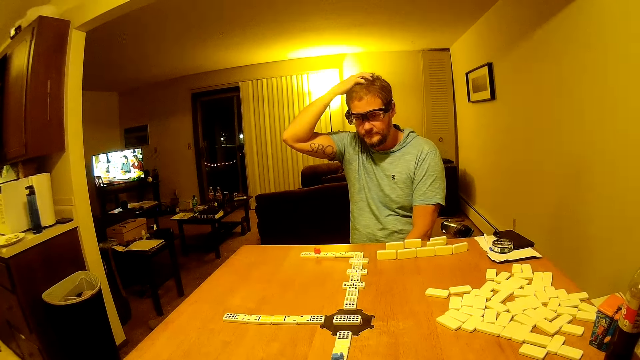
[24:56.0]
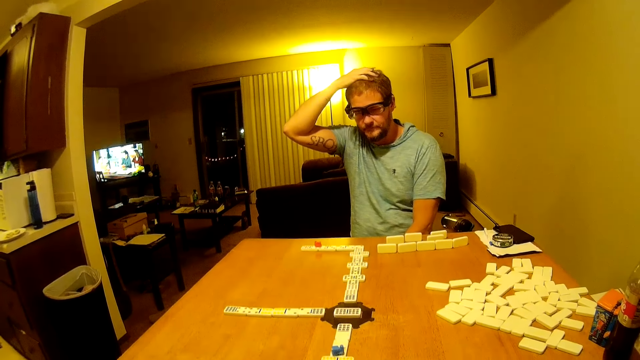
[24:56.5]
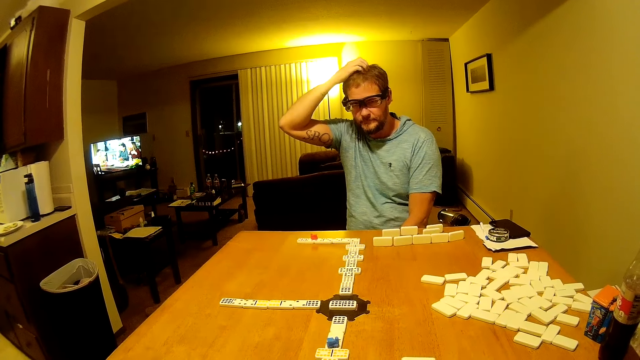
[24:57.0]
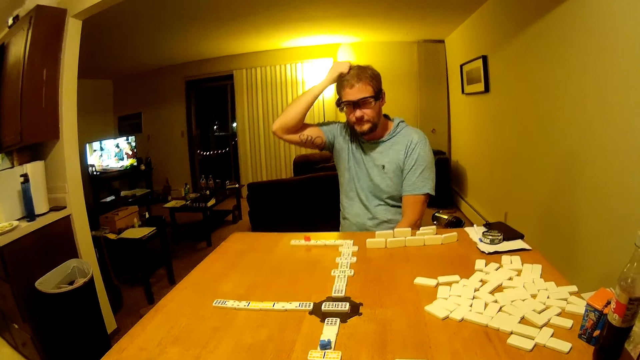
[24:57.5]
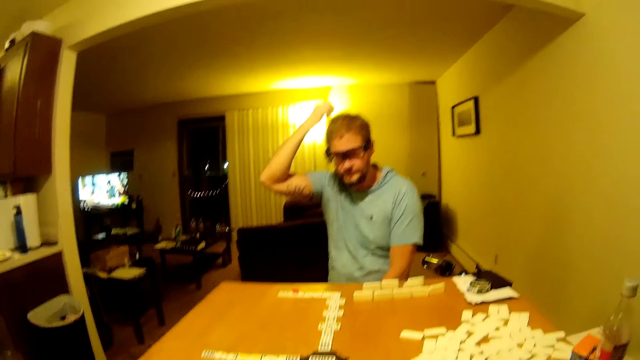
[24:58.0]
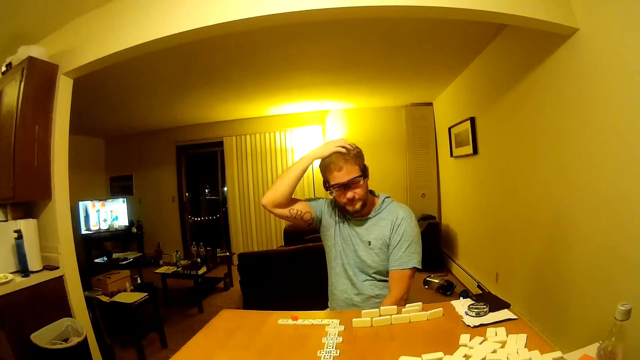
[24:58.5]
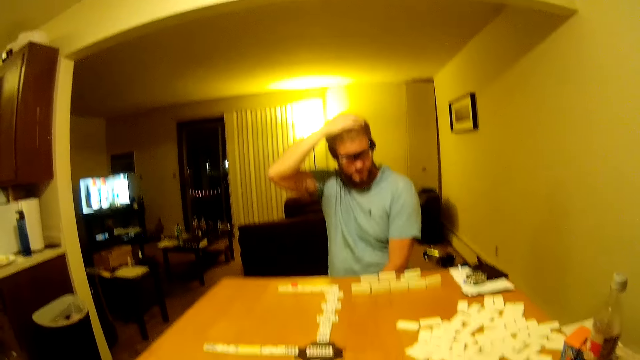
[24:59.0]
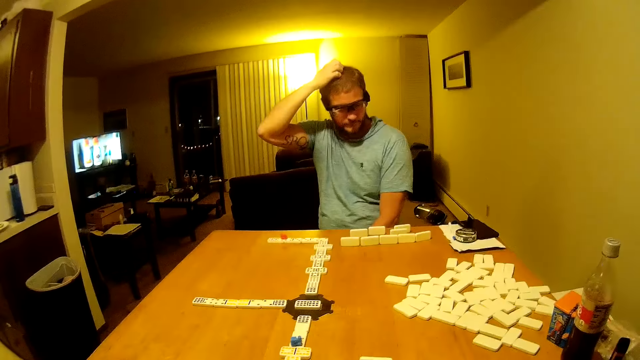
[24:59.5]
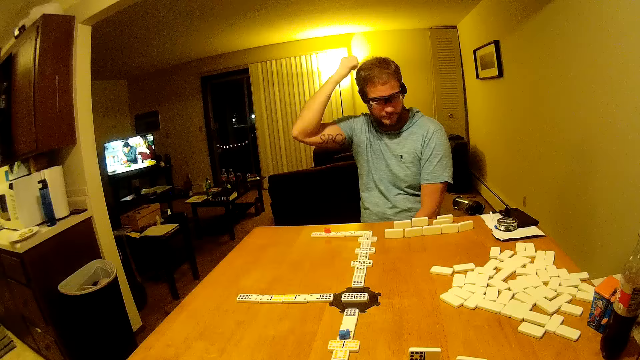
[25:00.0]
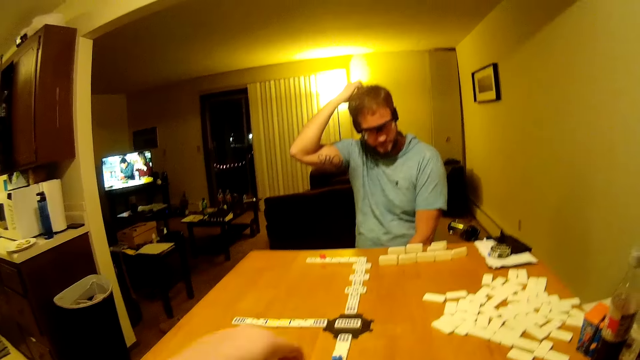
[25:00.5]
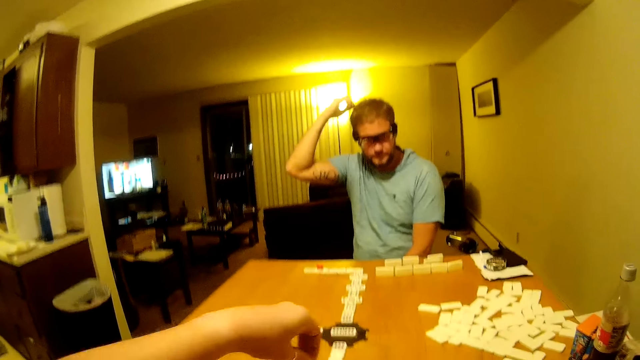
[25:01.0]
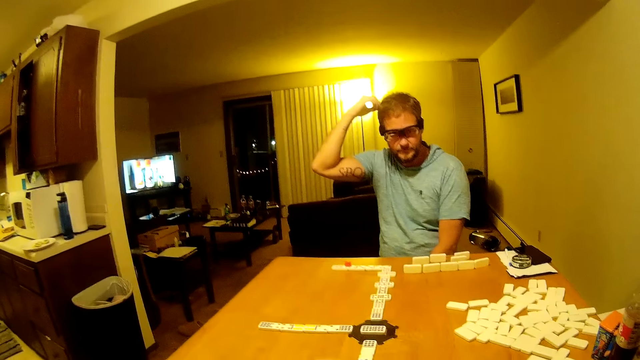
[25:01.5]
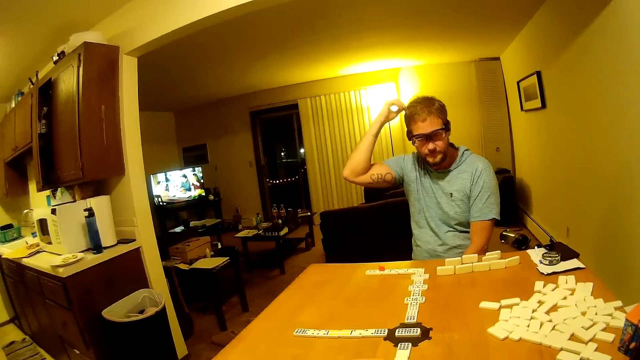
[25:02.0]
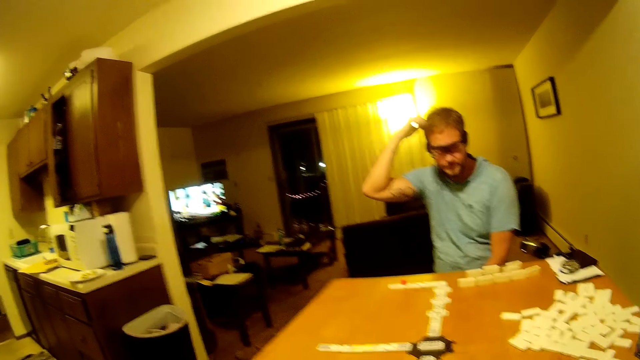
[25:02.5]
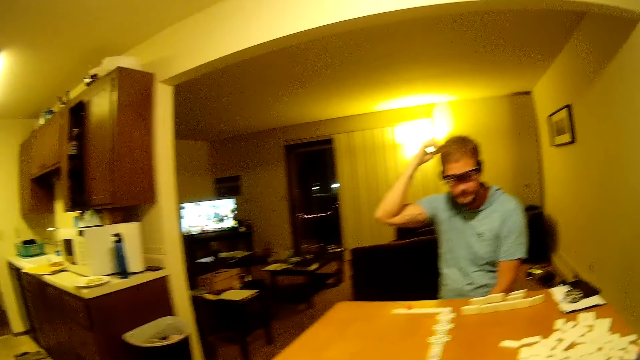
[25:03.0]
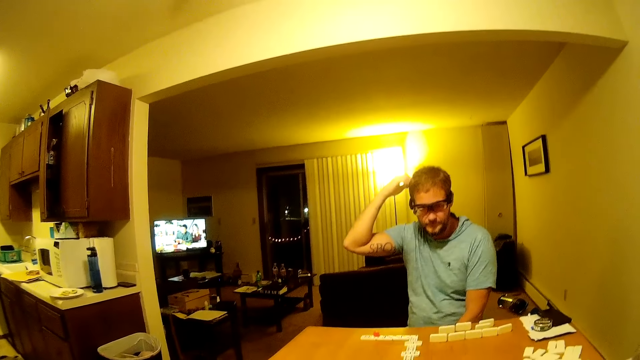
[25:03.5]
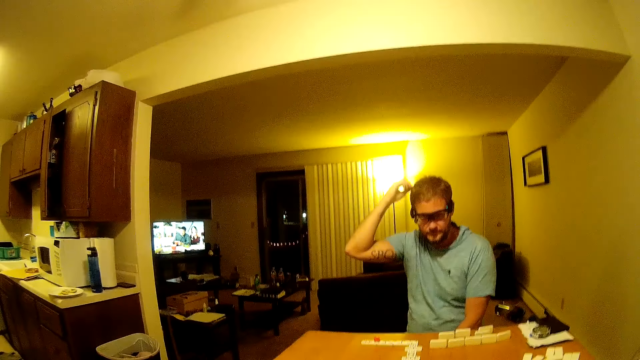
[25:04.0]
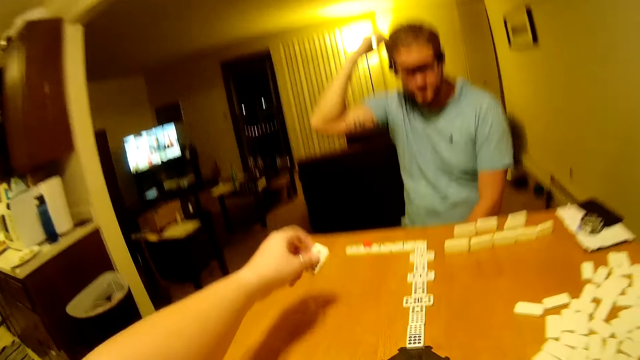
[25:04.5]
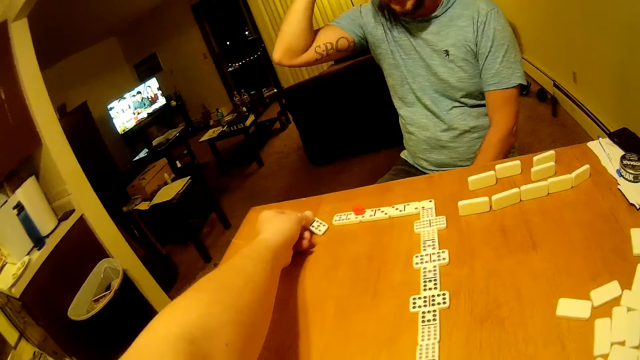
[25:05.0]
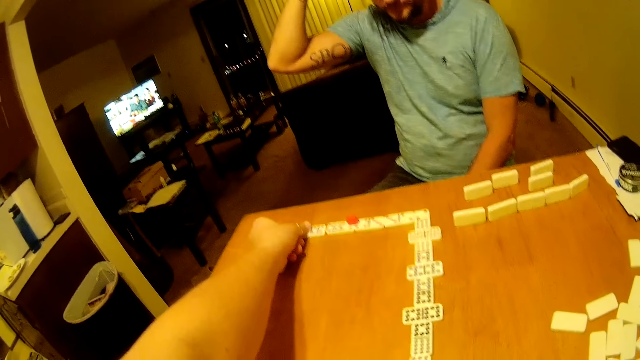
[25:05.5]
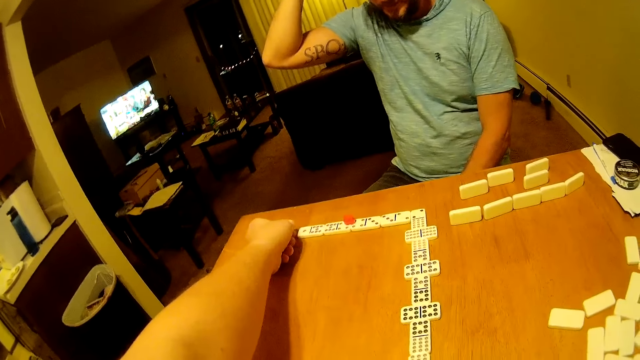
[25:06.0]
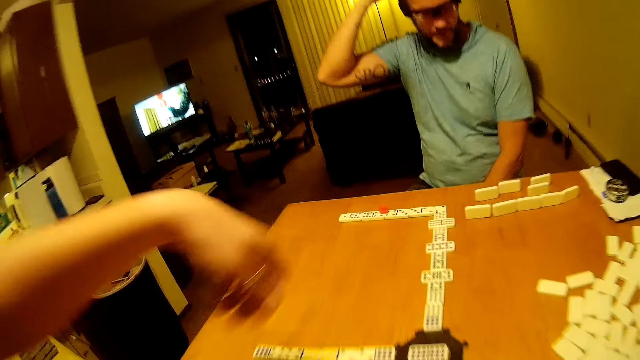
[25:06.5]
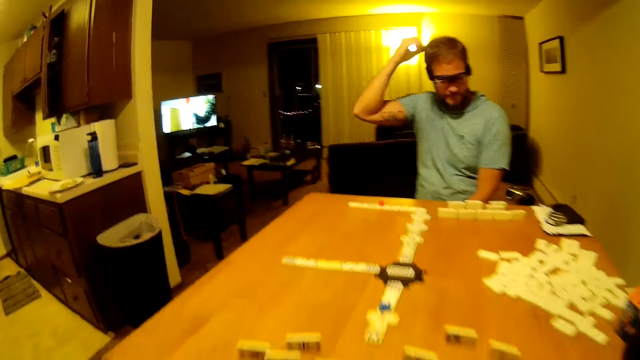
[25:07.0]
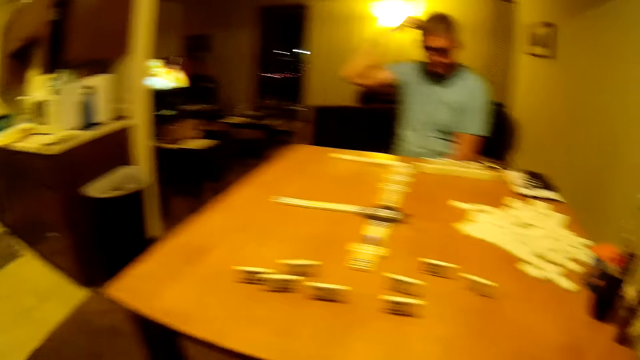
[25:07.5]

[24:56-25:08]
A man touches the head. The camera wearer picks a domino piece. They place the domino piece on the table.

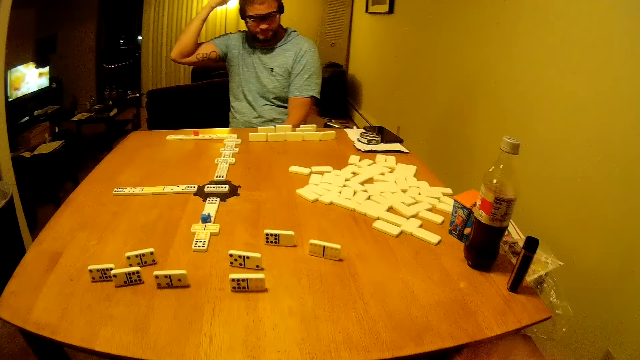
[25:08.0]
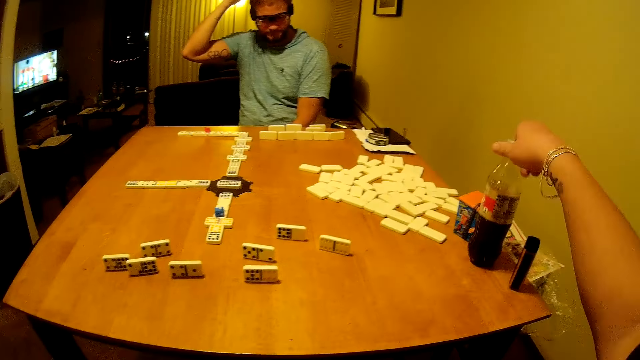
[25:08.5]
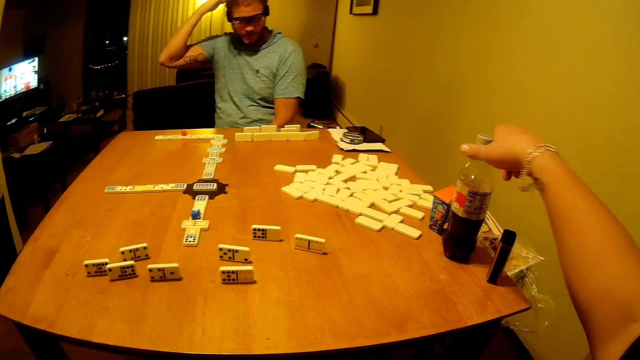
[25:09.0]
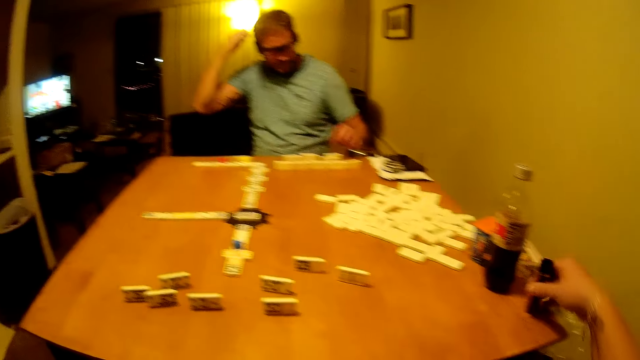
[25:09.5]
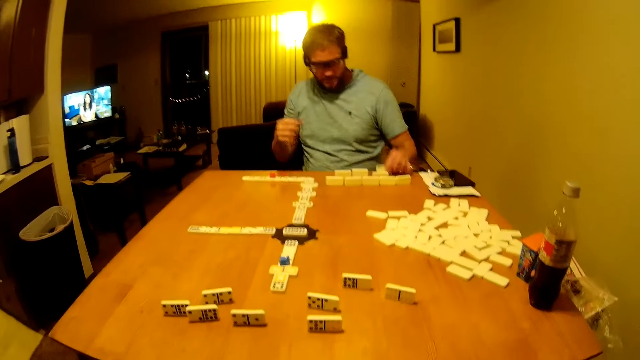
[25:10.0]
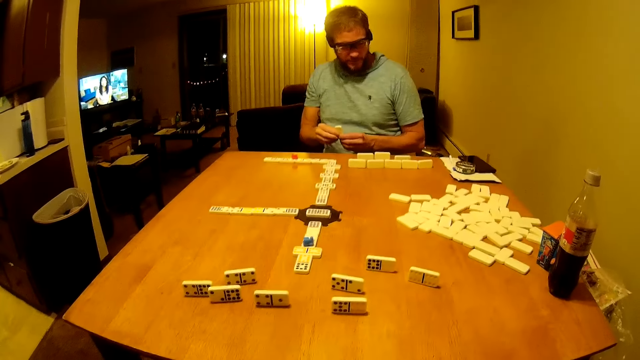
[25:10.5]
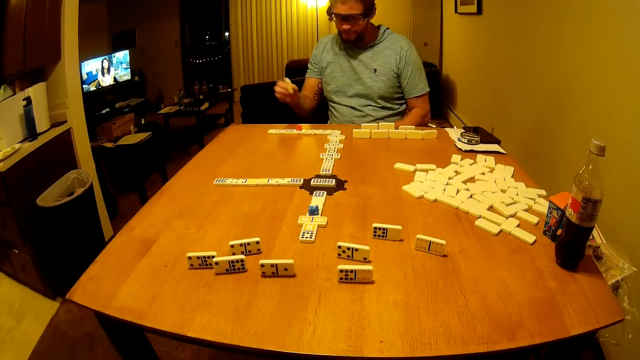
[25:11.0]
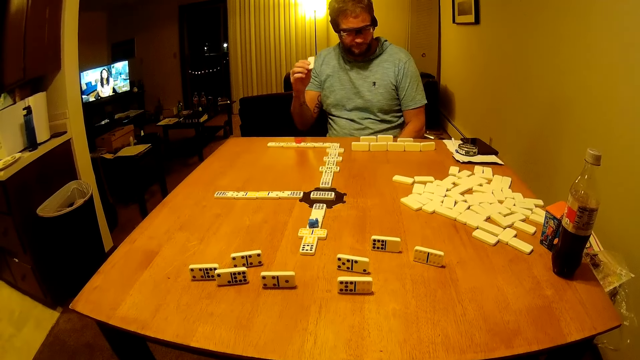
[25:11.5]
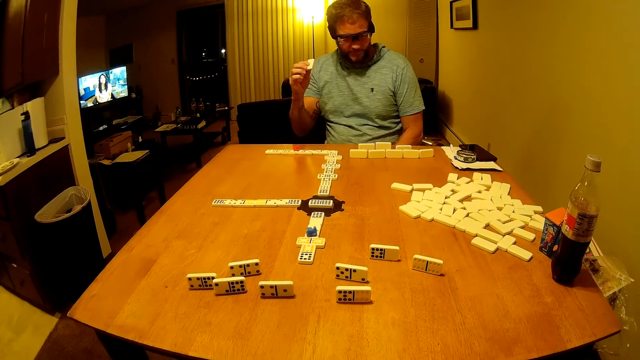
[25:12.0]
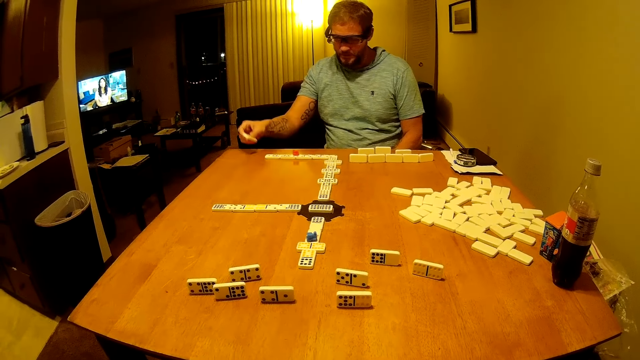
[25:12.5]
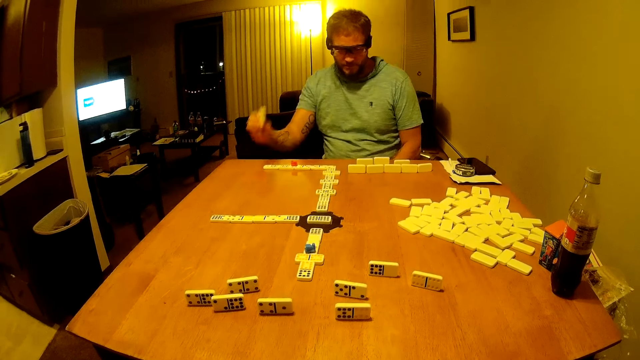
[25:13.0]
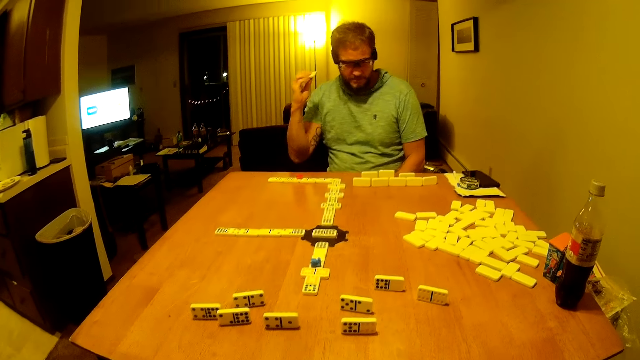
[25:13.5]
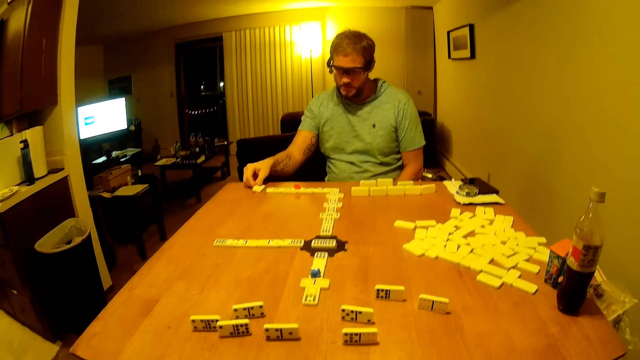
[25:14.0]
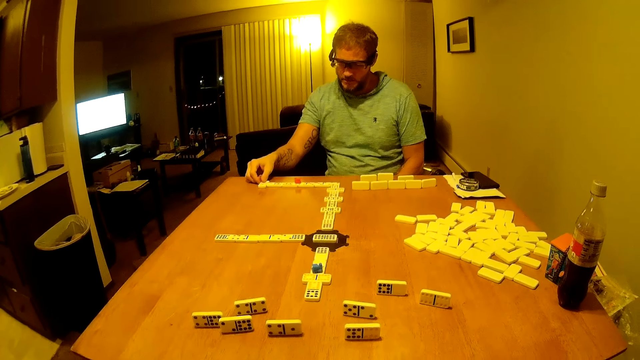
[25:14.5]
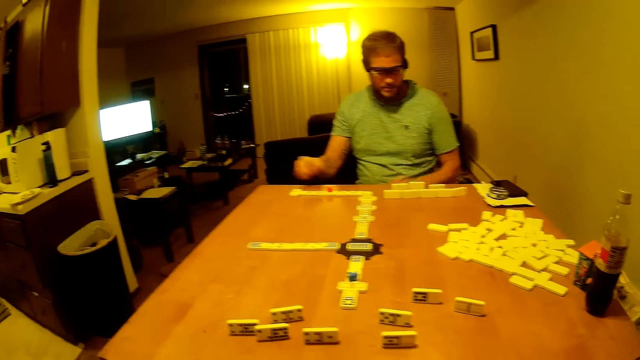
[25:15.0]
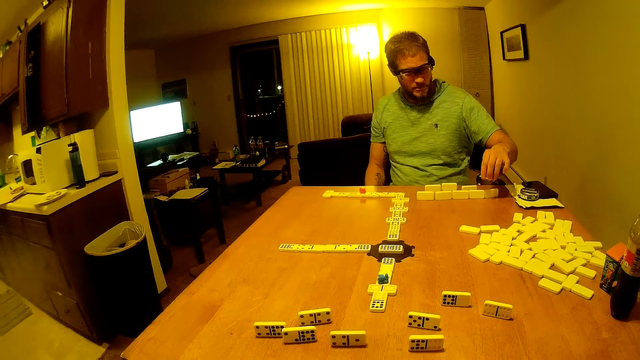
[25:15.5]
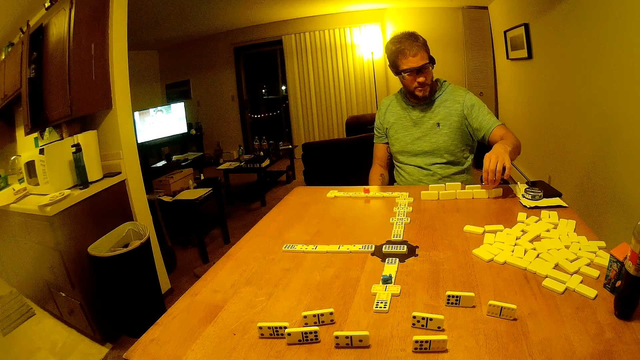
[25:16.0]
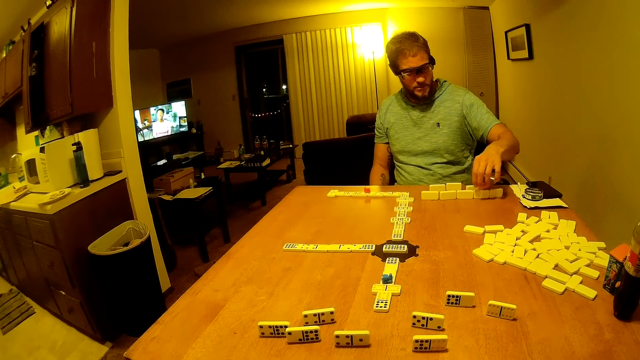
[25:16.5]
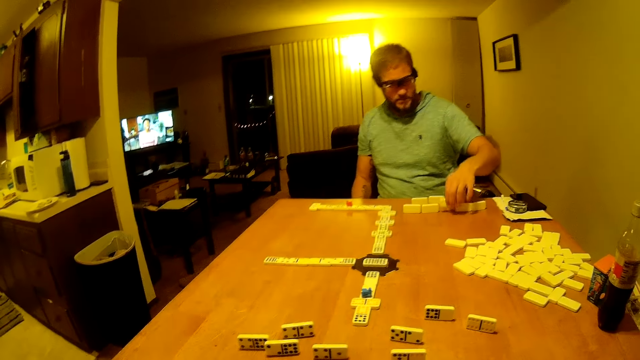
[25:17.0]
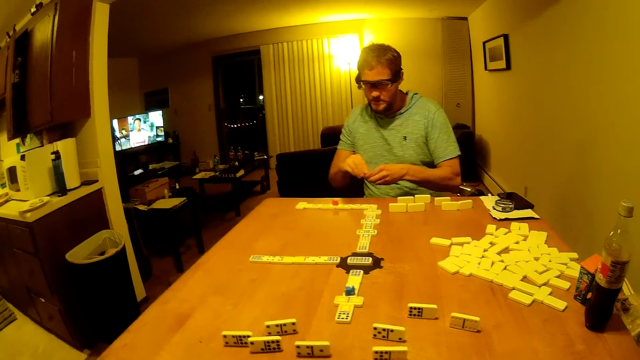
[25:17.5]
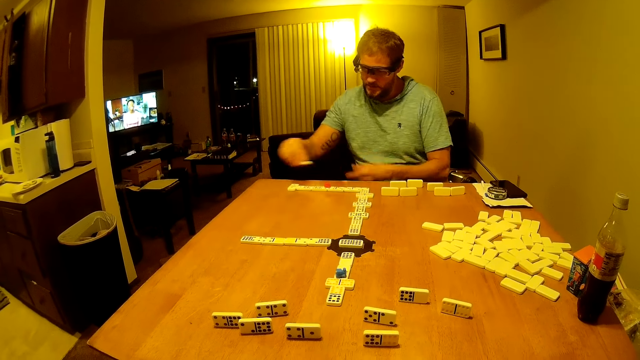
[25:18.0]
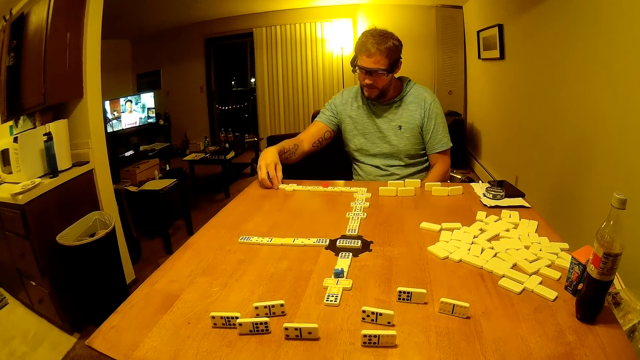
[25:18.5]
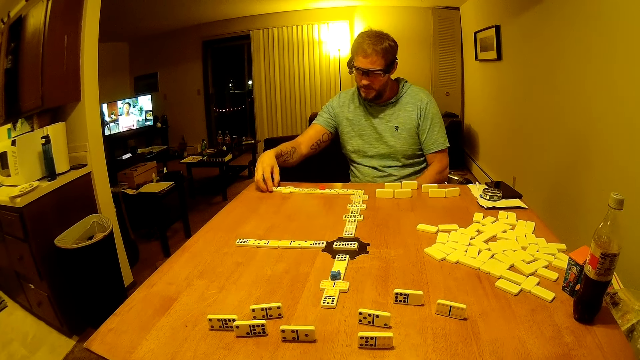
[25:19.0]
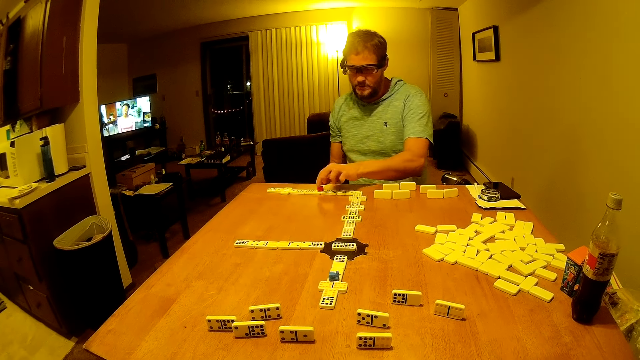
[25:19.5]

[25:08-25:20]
The camera wearer touches a bottle. They pick an electronic cigarette. A man picks a domino piece. He passes the domino piece to the right hand. The camera wearer vapes the electronic cigarette. The man looks around. He places the domino piece on the table. He stares at the domino pieces on the table. He picks the domino piece, passes the domino piece to the right hand and places the domino piece on the table. He picks the domino piece.
